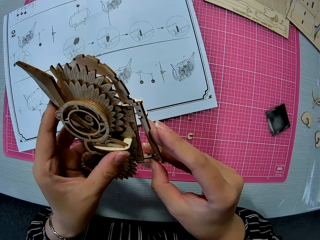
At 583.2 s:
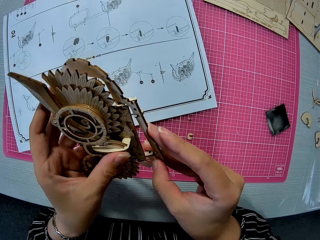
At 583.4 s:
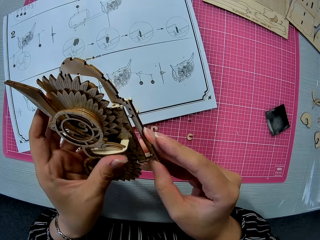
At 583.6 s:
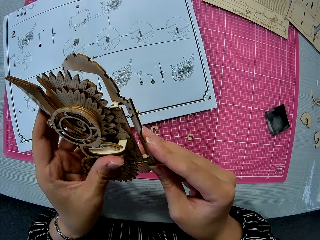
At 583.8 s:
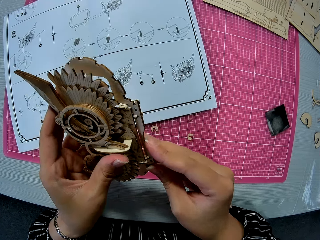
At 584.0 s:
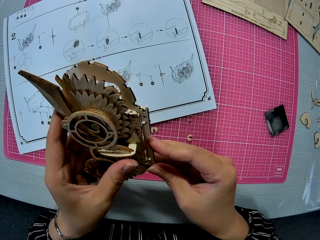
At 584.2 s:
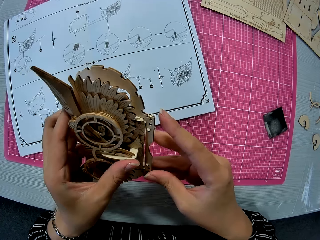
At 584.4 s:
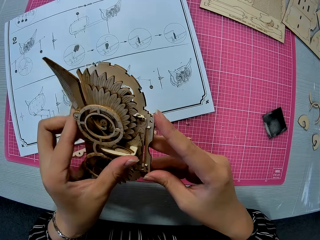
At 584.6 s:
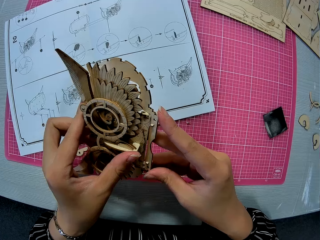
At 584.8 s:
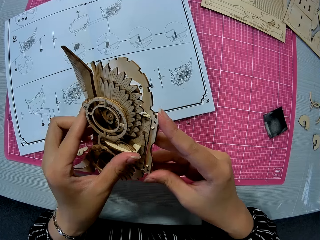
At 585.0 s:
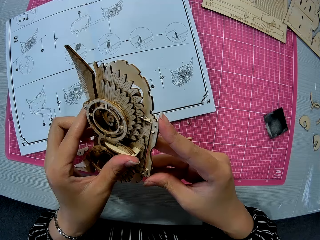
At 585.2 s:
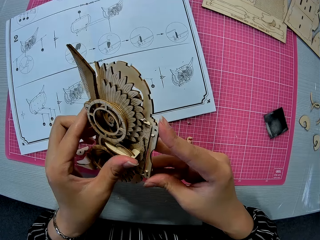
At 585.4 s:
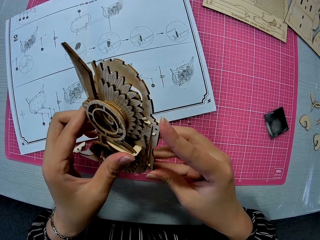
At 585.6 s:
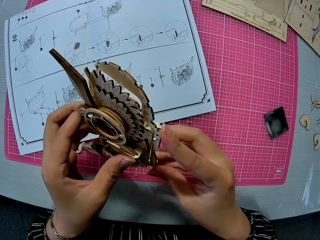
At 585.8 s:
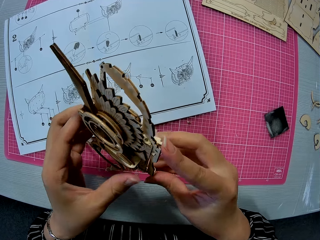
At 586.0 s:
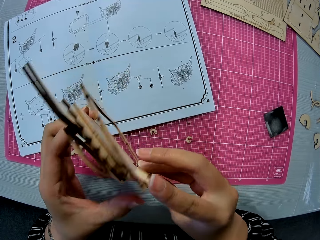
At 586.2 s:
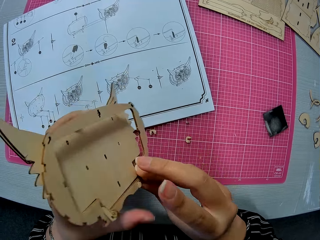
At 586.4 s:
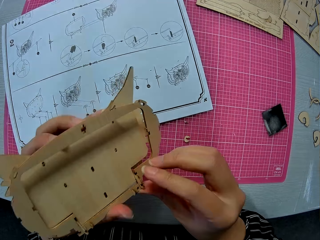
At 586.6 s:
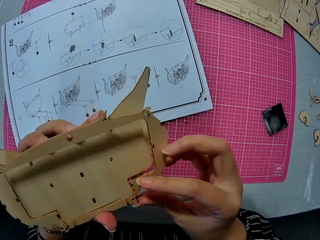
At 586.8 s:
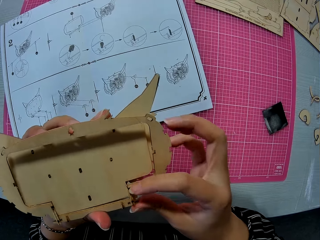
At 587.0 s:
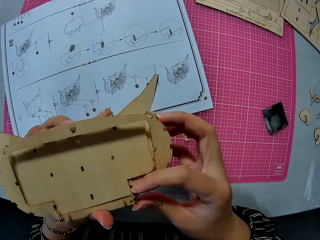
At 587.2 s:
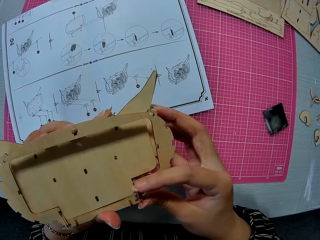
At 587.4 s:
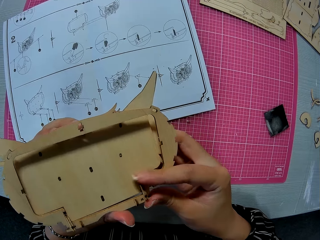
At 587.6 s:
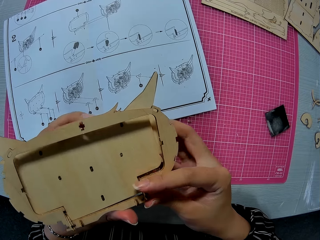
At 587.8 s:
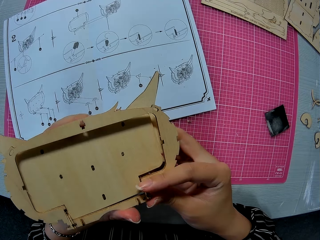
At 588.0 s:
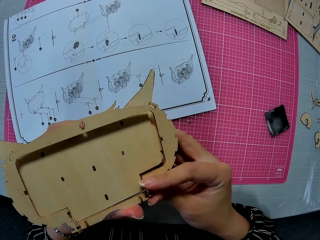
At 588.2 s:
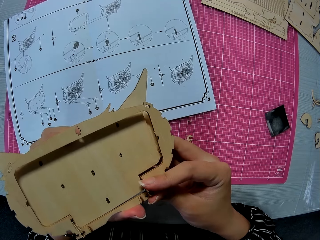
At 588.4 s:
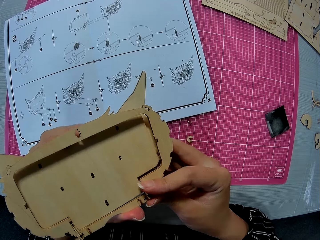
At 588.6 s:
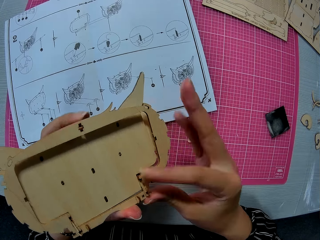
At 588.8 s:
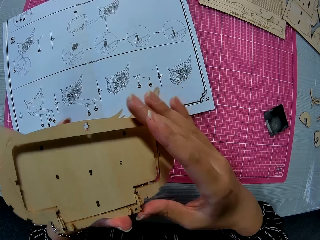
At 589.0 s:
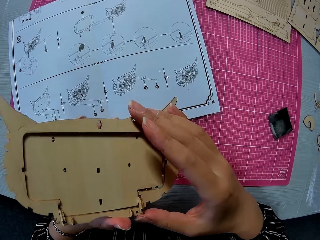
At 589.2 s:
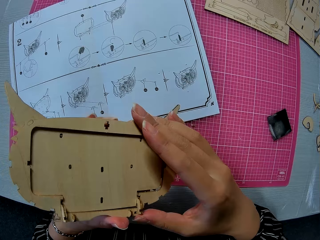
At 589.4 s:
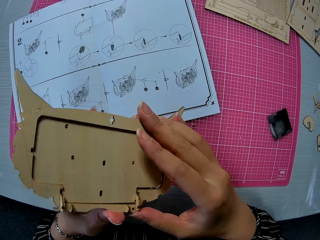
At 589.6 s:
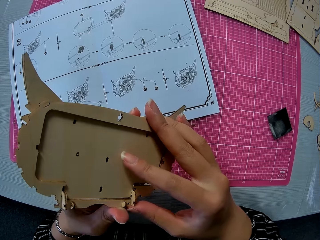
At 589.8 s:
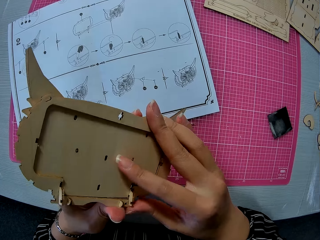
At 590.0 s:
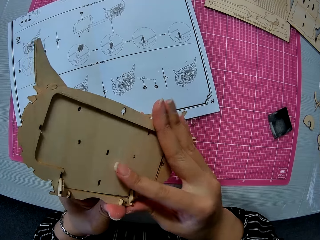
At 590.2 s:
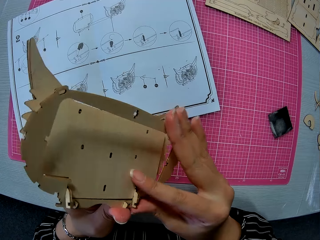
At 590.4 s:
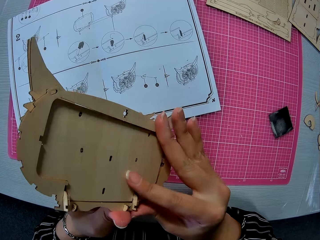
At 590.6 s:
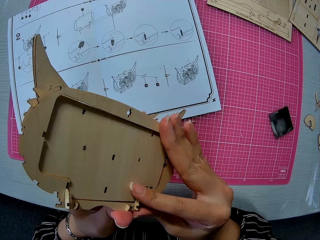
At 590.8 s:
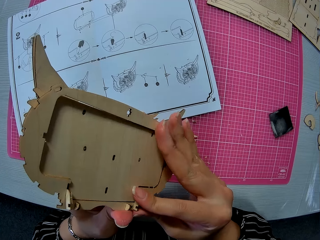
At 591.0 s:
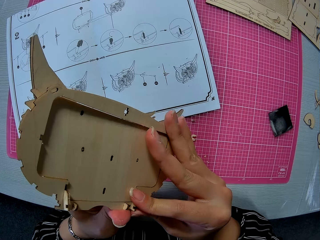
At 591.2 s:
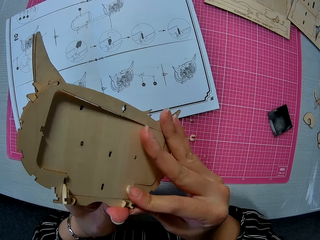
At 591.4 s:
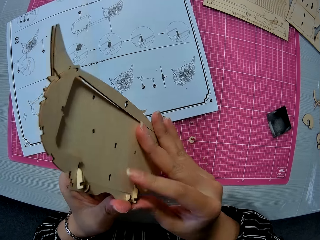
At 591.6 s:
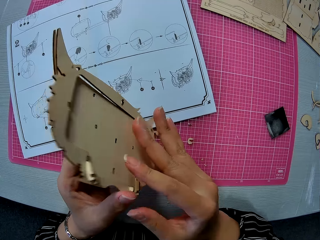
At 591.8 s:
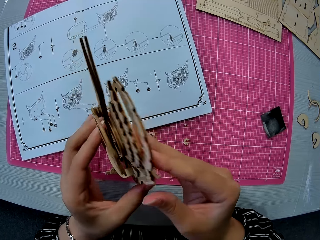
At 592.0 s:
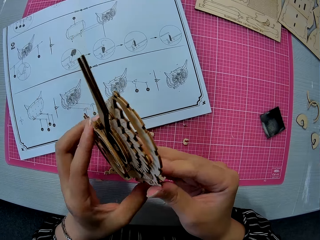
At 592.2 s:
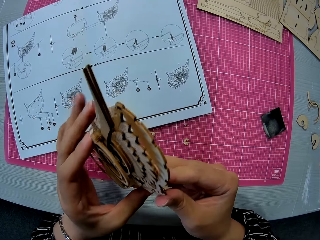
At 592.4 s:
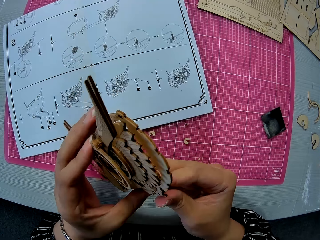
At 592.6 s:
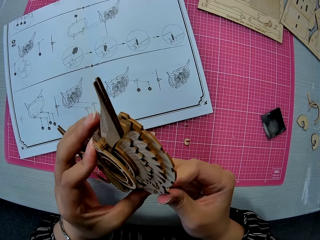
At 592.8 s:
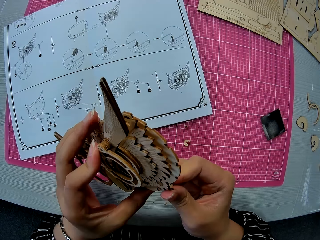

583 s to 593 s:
The camera wearer turns the piece of owl wood puzzle and the laser cut craft kit. They fix the piece of owl wood puzzle and the laser cut craft kit. They turn the piece of owl wood puzzle and the laser cut craft kit. They hold the piece of owl wood puzzle and the laser cut craft kit. They turn the piece of owl wood puzzle and the laser cut craft kit.

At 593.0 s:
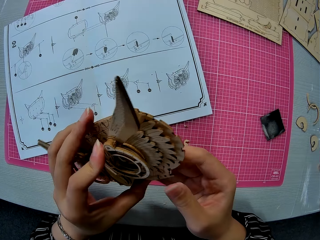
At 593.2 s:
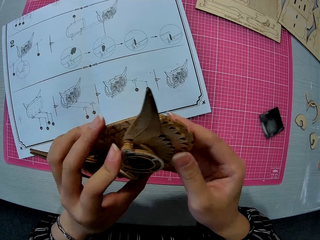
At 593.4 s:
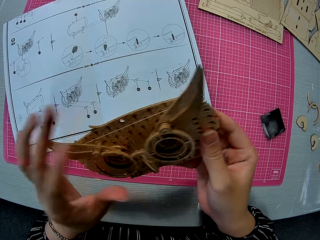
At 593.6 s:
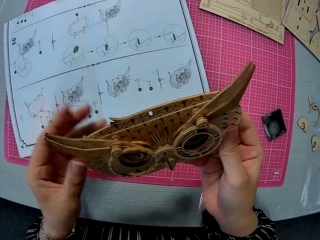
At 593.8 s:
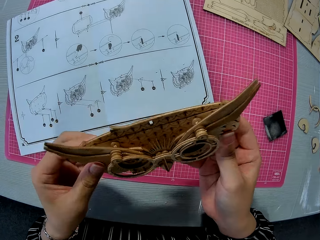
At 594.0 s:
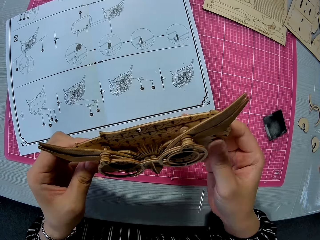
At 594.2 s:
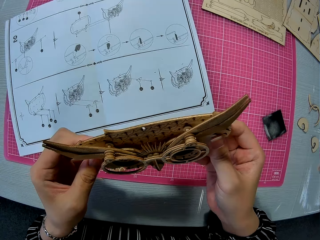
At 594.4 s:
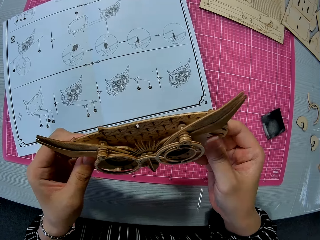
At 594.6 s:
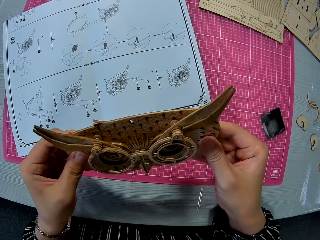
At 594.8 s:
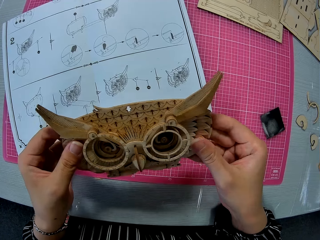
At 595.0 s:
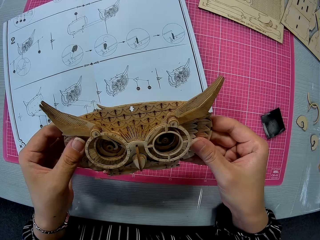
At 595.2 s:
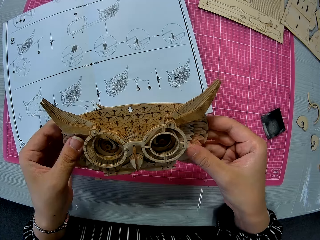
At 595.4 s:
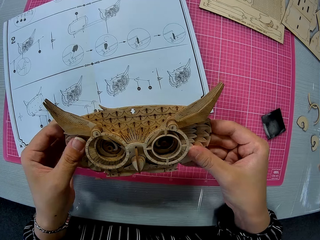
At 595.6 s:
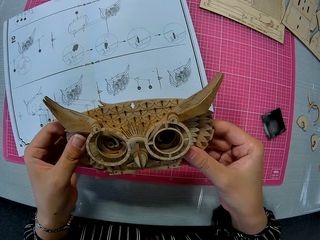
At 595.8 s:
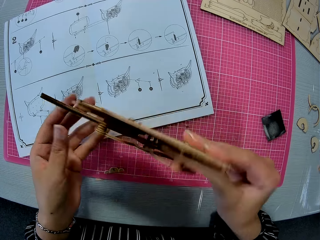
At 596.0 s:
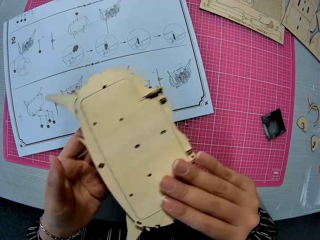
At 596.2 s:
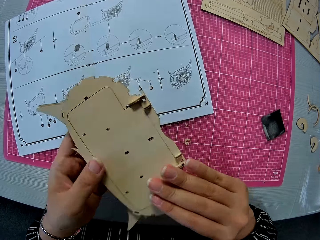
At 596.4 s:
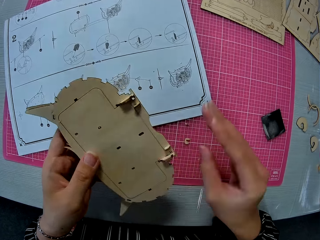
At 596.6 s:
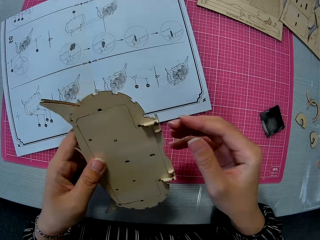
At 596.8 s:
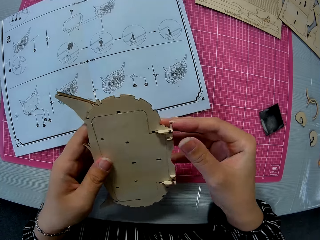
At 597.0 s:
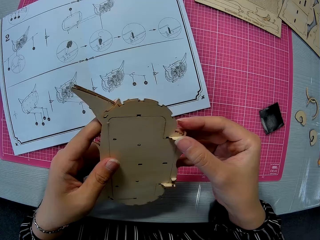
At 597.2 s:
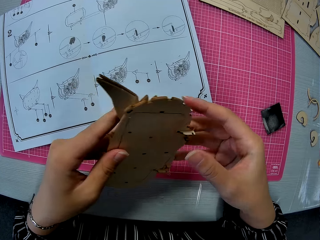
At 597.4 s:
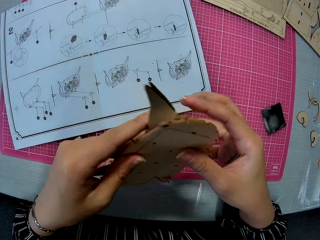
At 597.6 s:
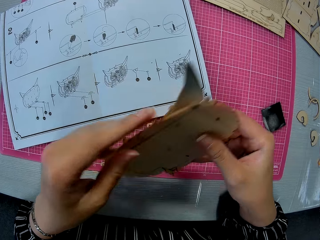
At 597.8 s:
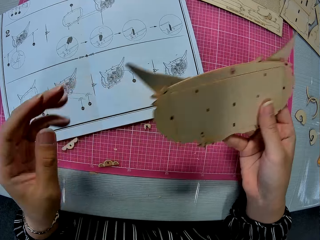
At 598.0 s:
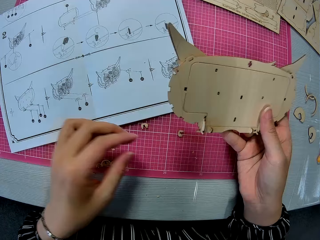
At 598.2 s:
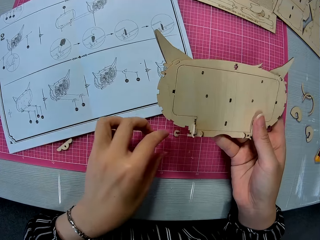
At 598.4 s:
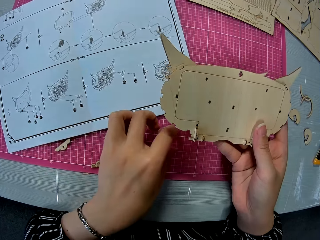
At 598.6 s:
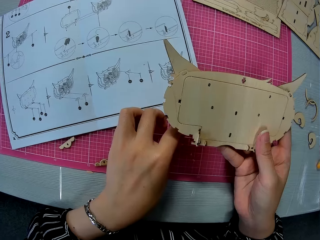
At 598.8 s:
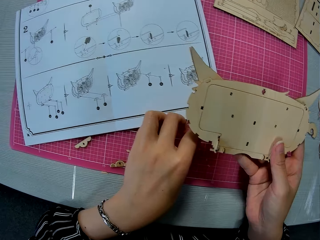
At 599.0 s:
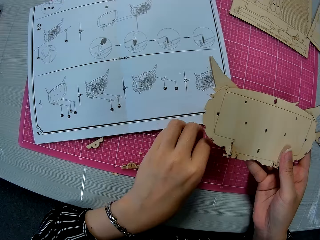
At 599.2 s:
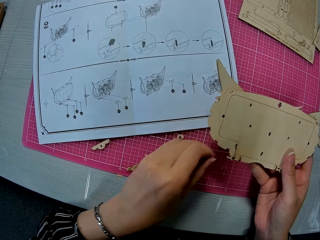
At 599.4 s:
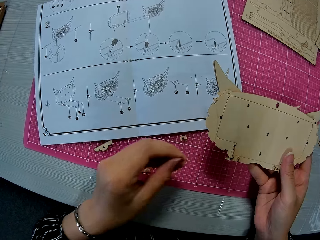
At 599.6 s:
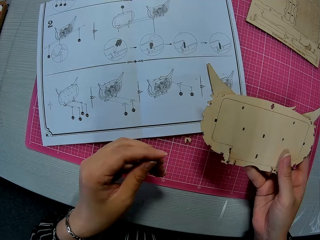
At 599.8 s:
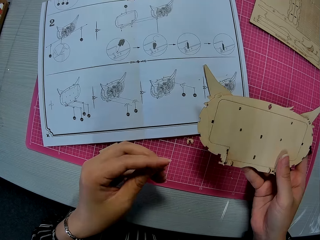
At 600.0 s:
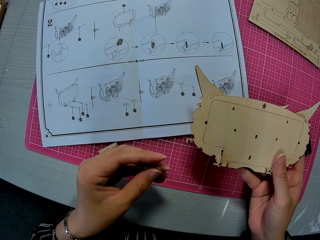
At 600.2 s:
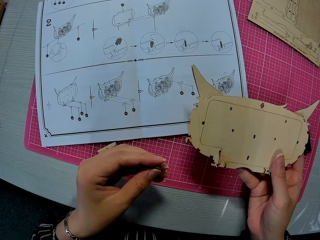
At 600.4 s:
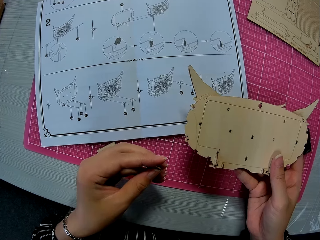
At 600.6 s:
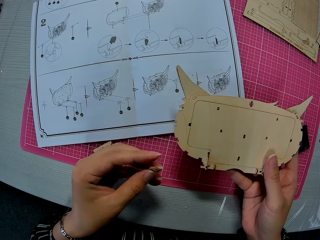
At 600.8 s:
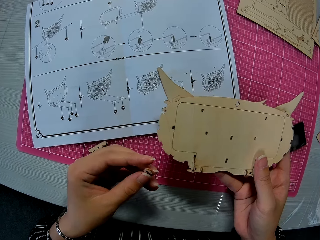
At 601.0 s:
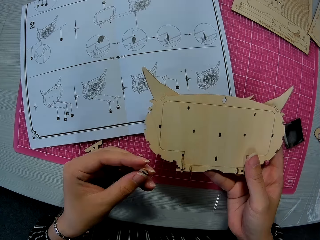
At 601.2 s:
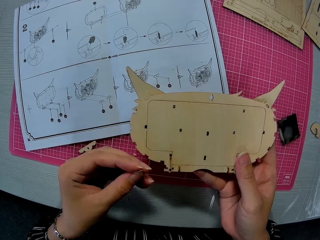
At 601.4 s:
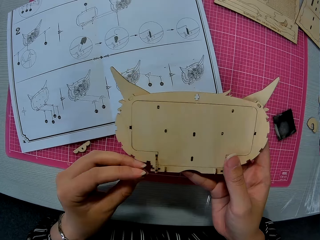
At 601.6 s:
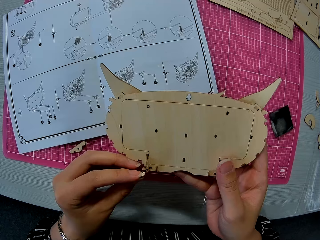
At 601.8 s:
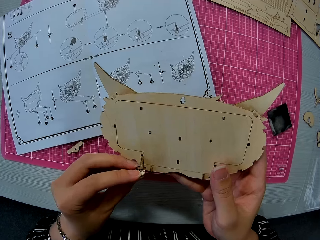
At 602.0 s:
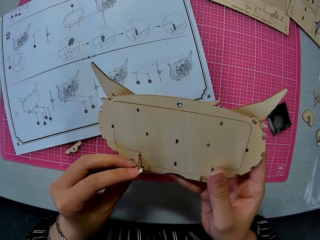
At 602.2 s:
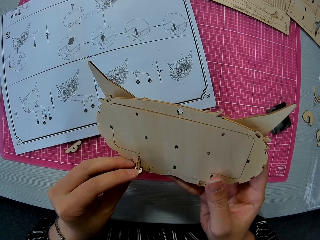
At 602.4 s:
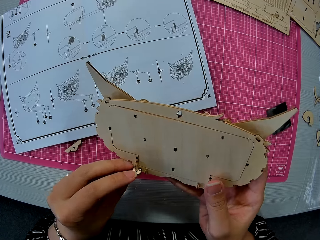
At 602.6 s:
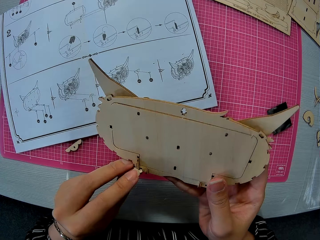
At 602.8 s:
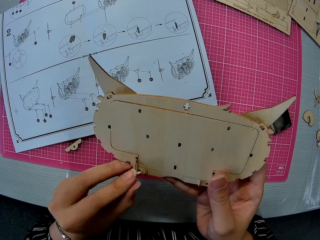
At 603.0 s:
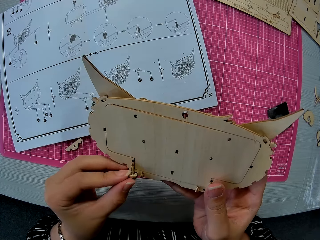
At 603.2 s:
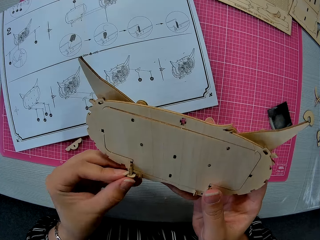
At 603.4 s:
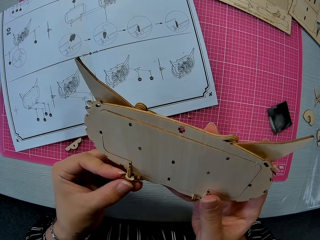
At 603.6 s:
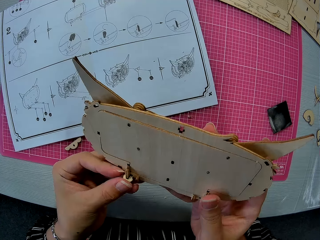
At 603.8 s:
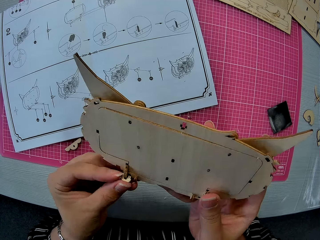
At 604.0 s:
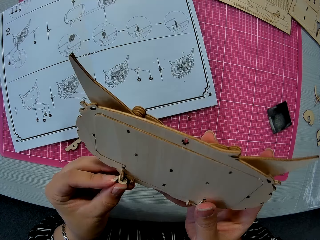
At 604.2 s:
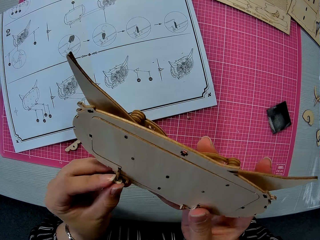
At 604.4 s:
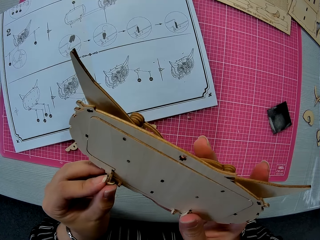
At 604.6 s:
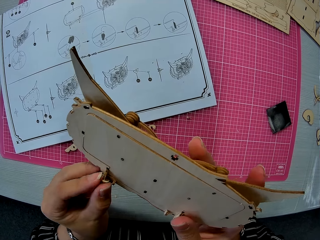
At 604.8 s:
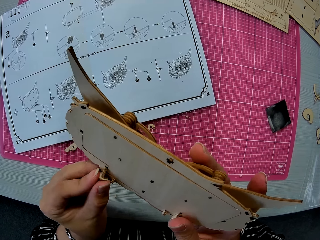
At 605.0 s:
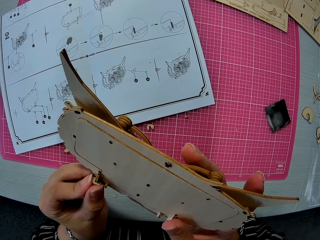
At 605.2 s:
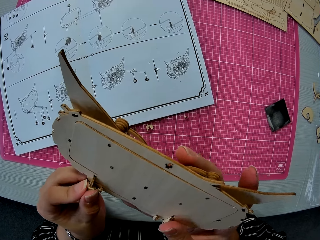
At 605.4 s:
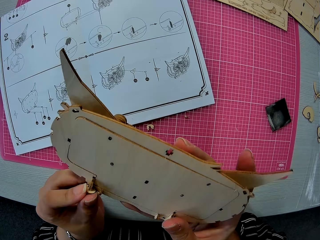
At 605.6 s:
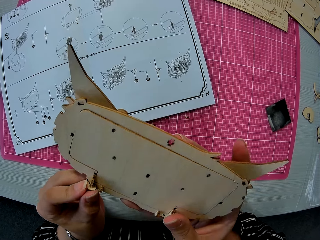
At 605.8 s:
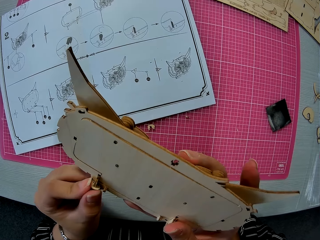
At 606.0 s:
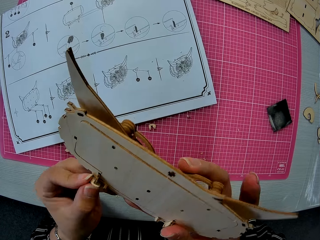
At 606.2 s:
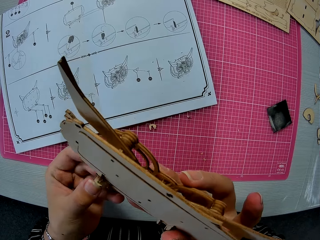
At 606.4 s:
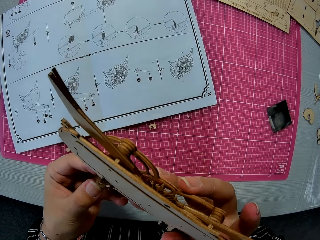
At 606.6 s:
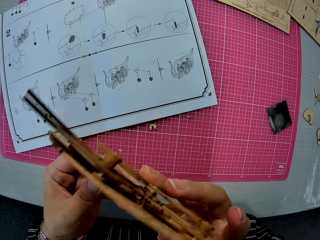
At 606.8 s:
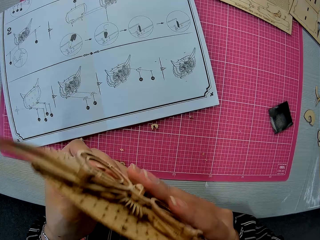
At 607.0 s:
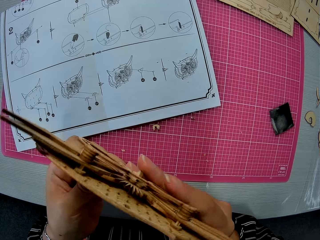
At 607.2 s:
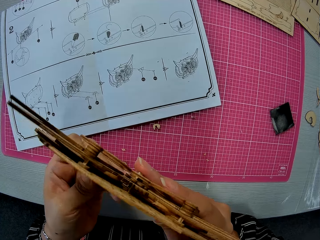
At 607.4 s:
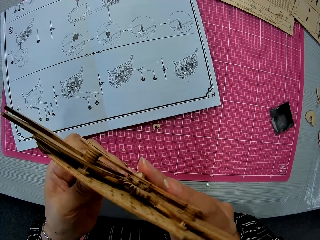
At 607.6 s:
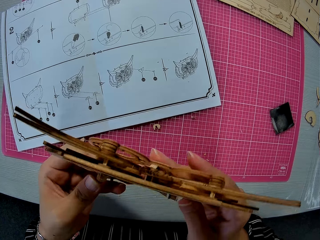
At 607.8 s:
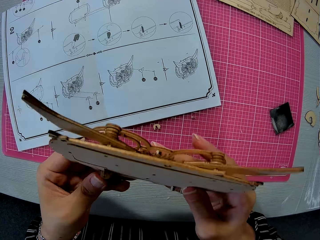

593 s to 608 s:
The camera wearer presses a piece of the owl wood puzzle and a laser cut craft kit. They move the piece of the owl wood puzzle. They turn the piece of the owl wood puzzle. They remove one hand from the owl wood puzzle. They touch the piece of the owl wood puzzle. They turn the piece of the owl wood puzzle. They hold the piece of the owl wood puzzle with one hand. They pick up the small piece on the cutting mat. They move their hand. They insert the small piece in the assembled wooden puzzle piece. They turn the piece of the owl wood puzzle.
